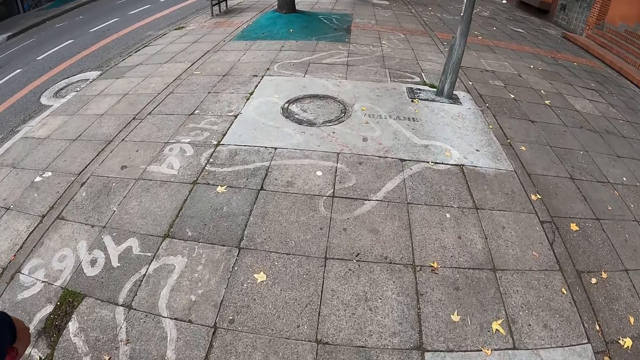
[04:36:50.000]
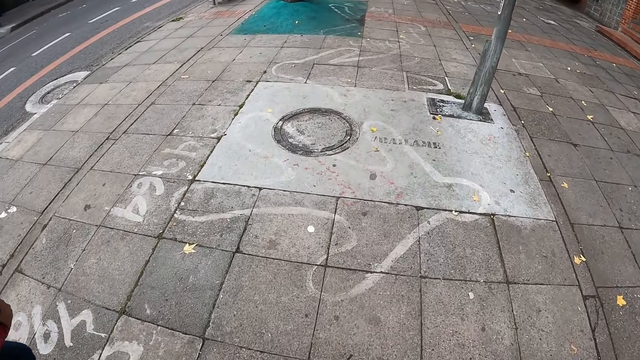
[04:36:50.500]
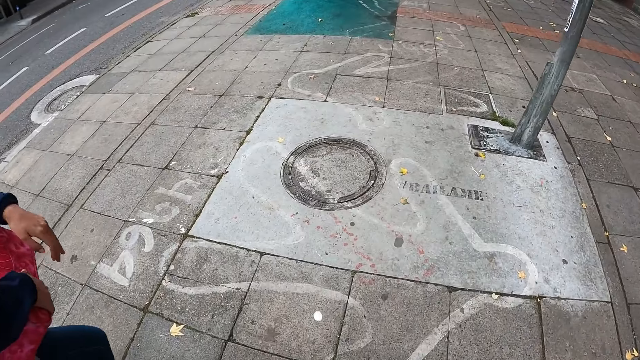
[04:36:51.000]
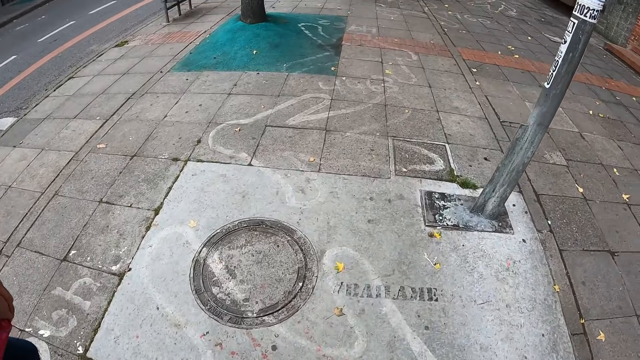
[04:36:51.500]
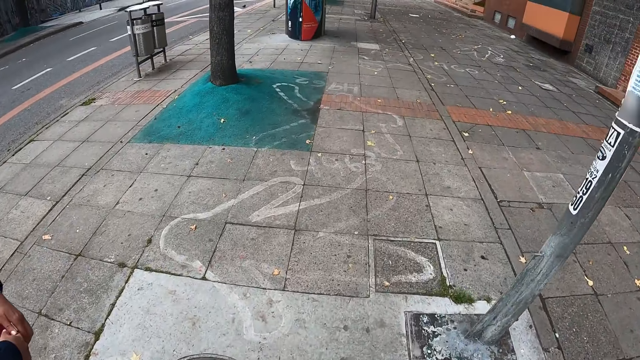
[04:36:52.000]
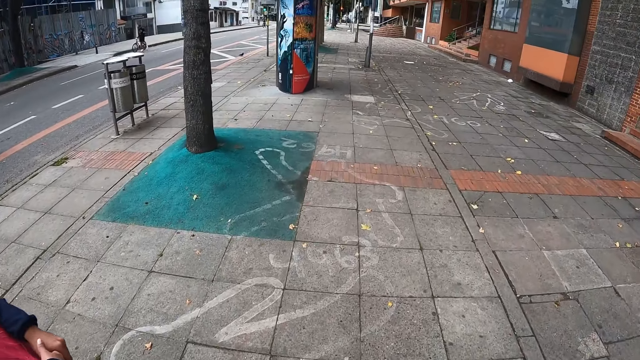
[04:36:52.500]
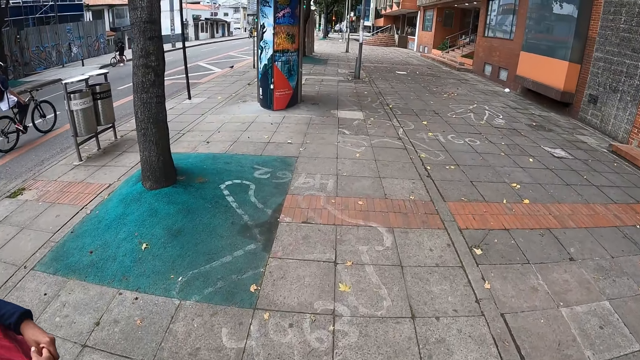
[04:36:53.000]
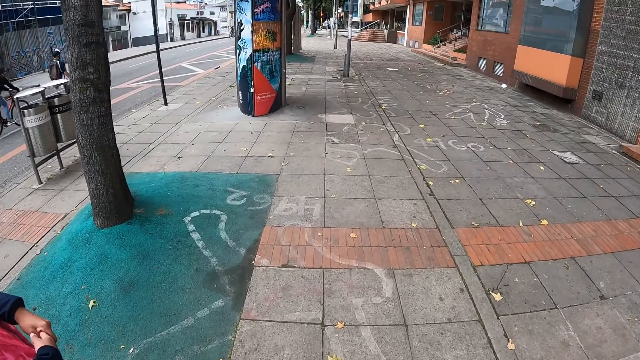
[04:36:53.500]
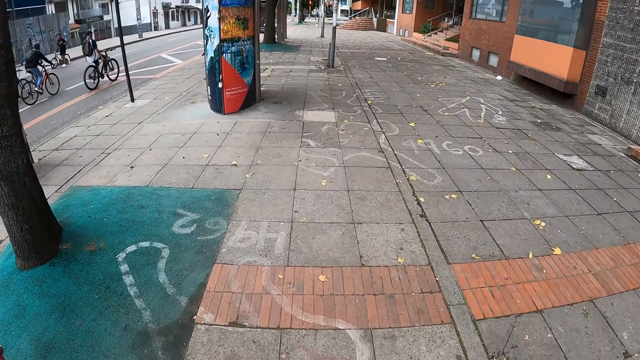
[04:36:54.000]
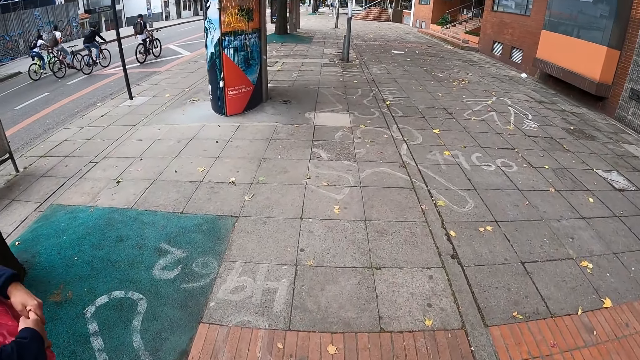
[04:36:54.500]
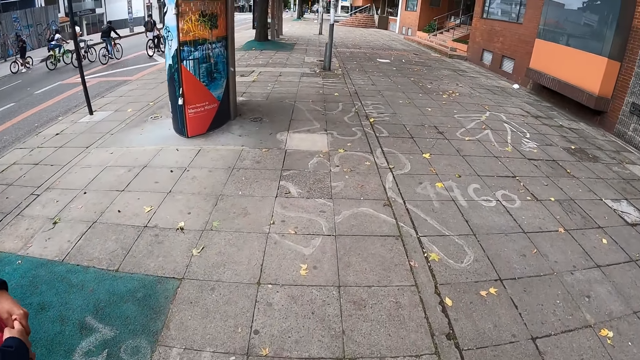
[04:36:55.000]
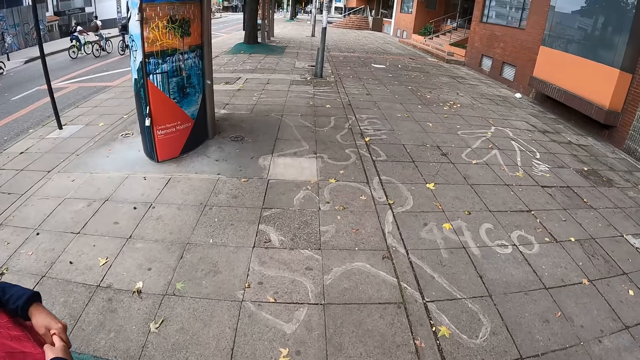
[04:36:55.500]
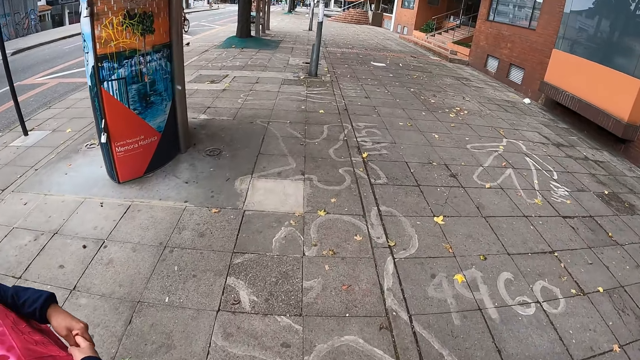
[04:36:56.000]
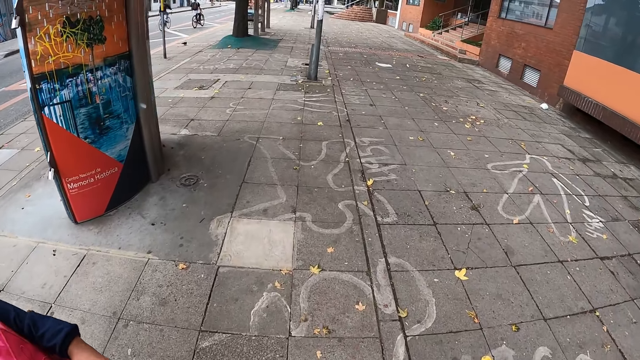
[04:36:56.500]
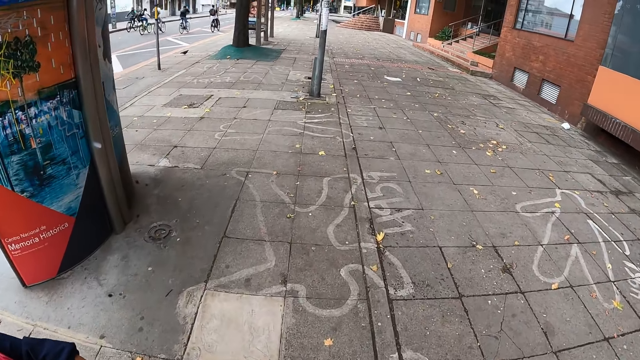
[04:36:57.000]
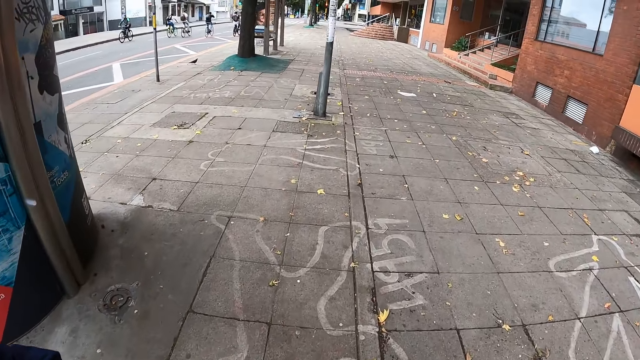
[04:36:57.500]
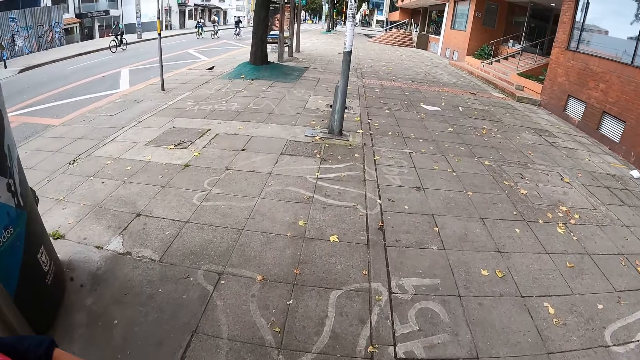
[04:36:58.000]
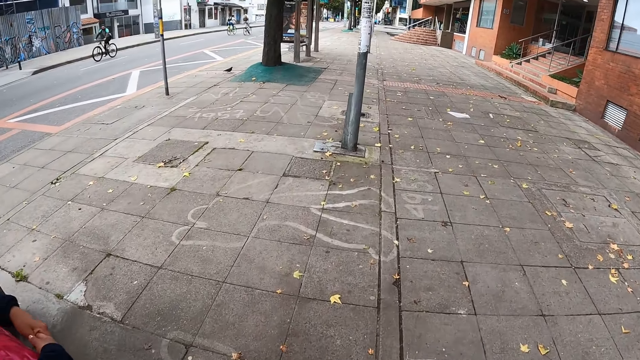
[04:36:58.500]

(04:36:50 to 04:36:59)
Several cyclists ride bicycles past the camera wearer.

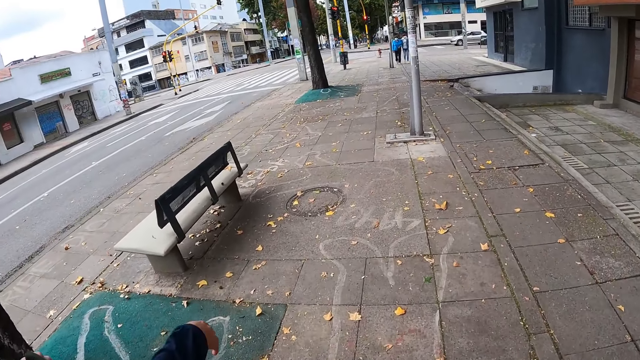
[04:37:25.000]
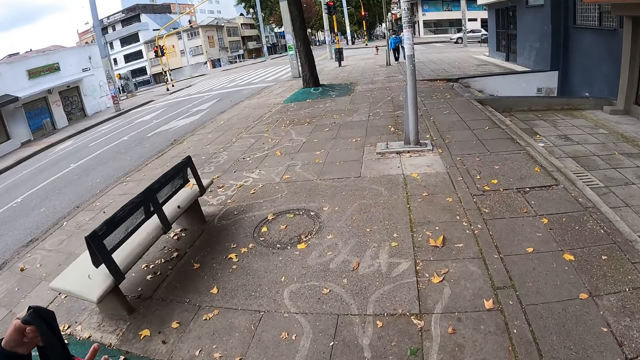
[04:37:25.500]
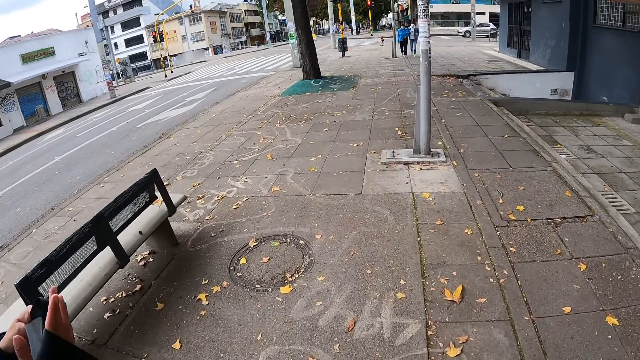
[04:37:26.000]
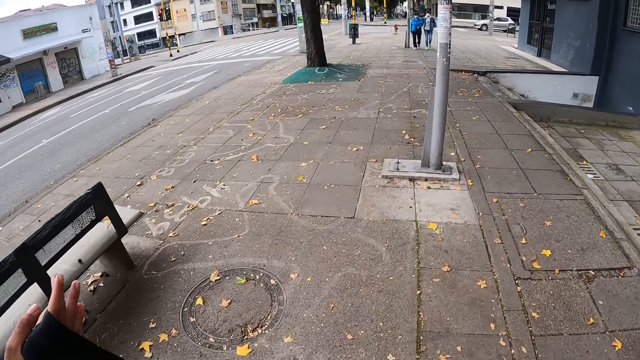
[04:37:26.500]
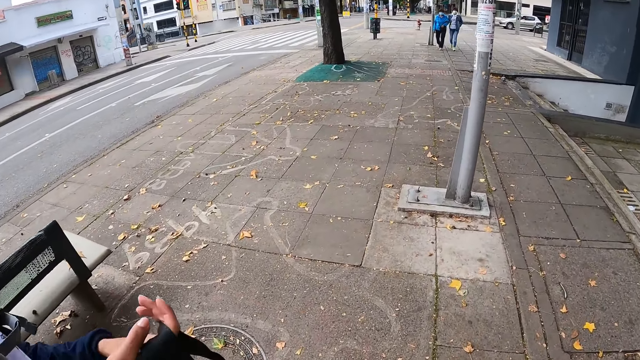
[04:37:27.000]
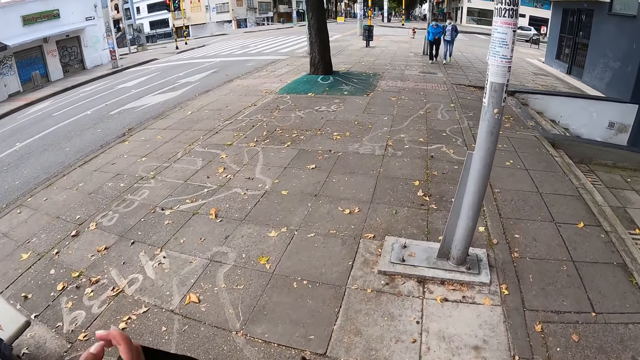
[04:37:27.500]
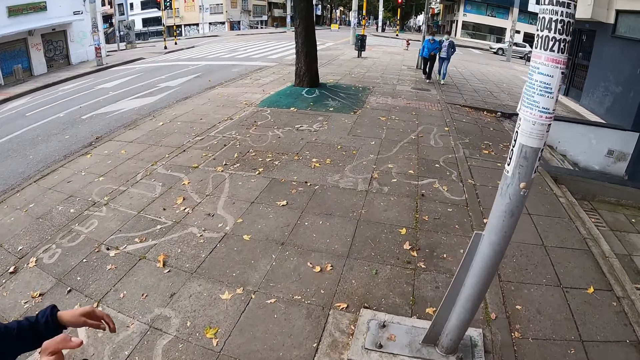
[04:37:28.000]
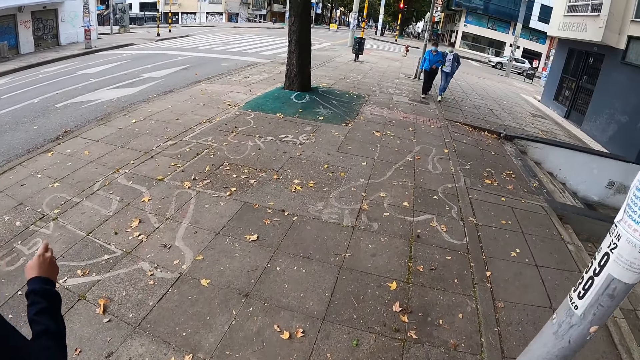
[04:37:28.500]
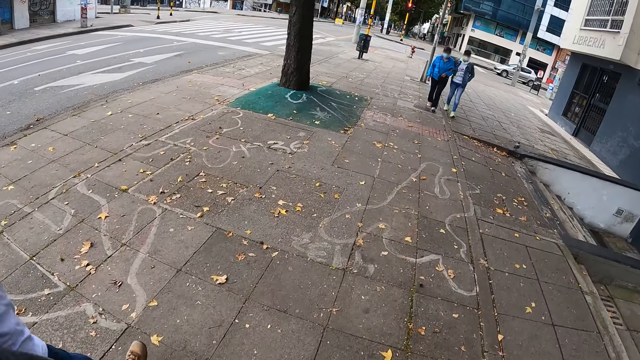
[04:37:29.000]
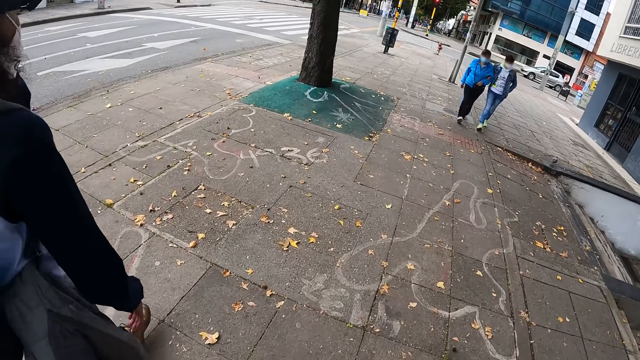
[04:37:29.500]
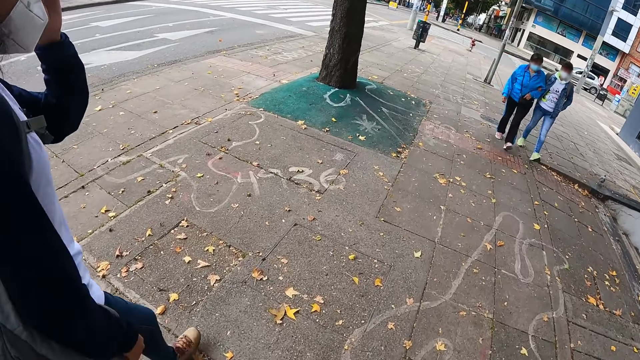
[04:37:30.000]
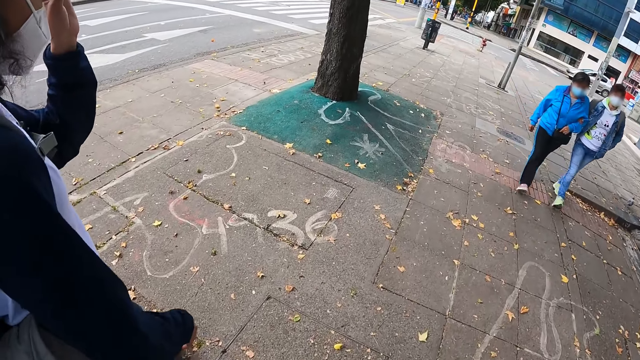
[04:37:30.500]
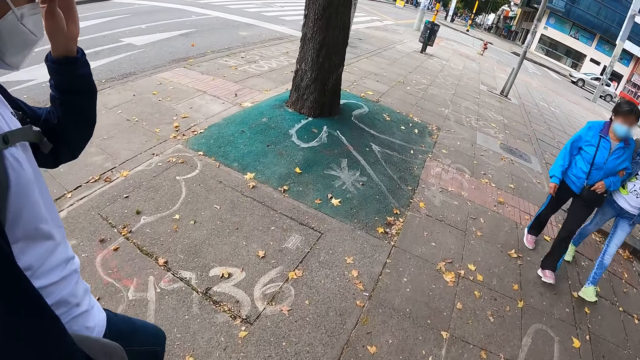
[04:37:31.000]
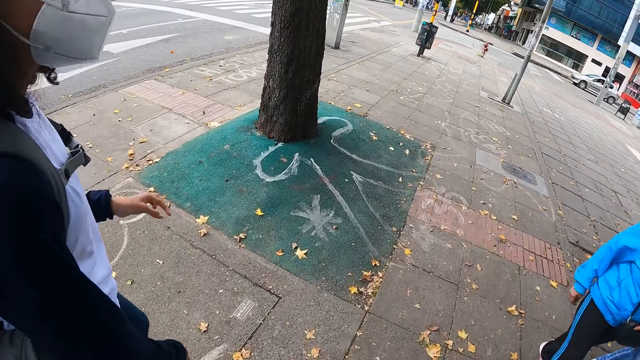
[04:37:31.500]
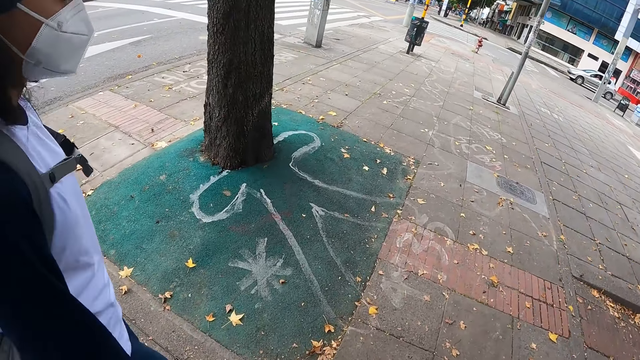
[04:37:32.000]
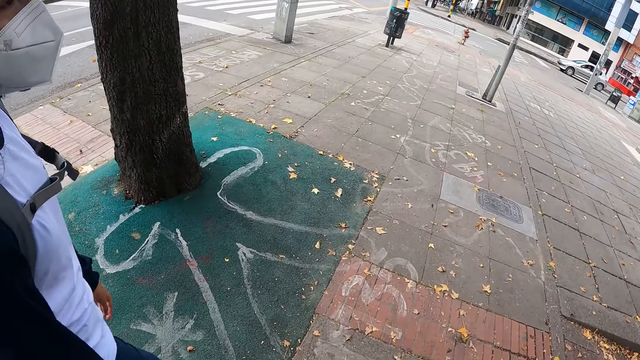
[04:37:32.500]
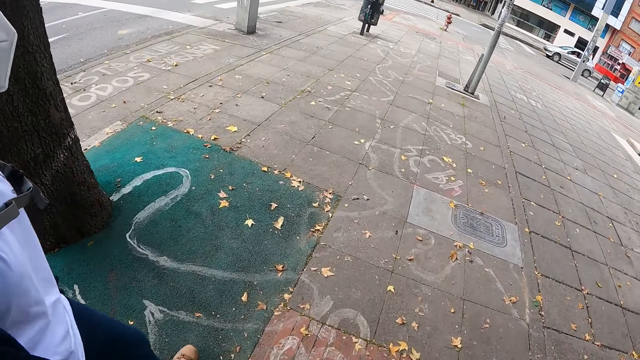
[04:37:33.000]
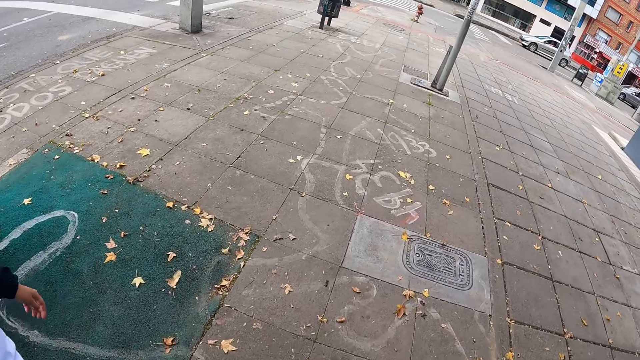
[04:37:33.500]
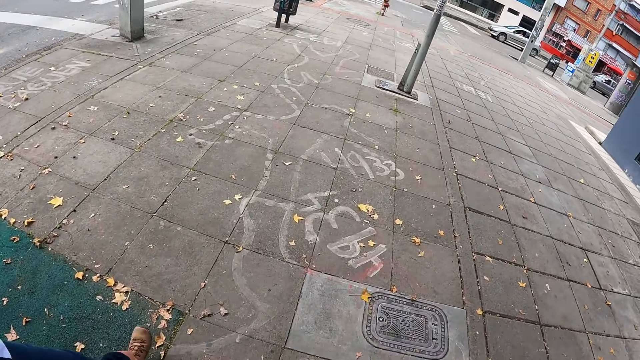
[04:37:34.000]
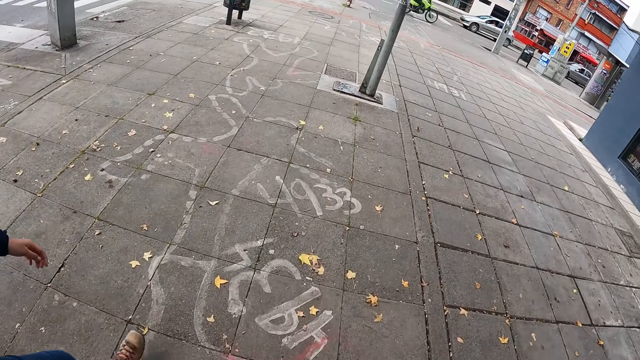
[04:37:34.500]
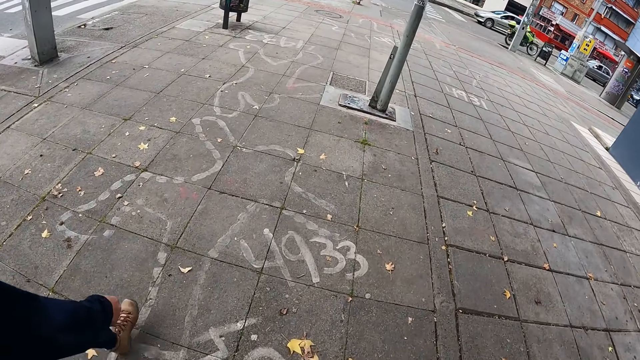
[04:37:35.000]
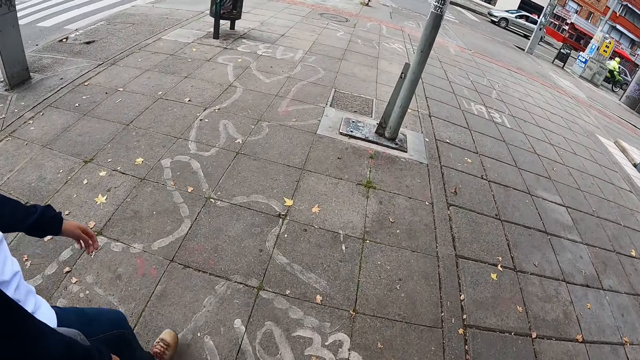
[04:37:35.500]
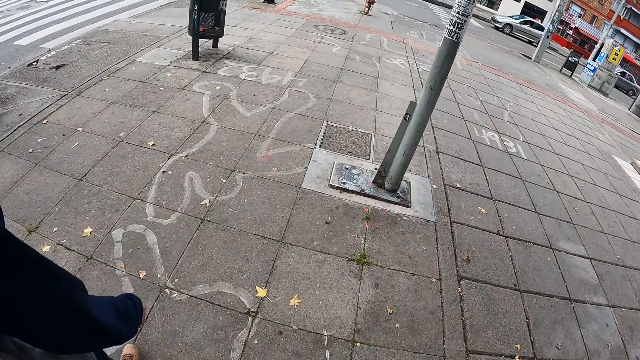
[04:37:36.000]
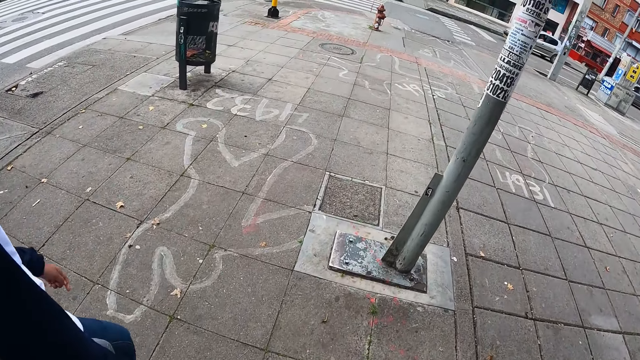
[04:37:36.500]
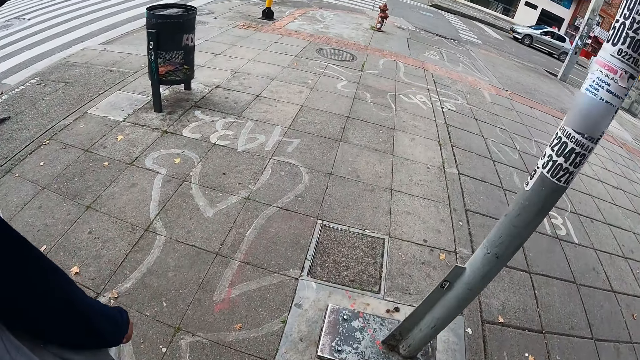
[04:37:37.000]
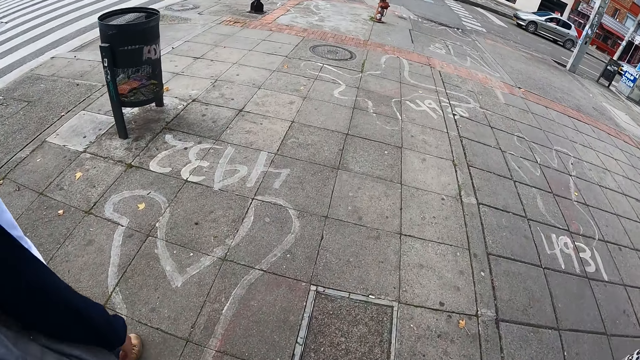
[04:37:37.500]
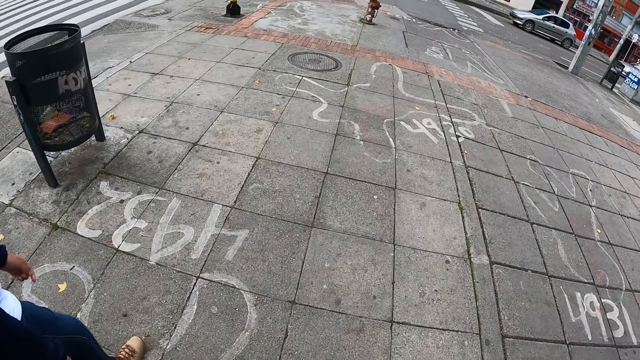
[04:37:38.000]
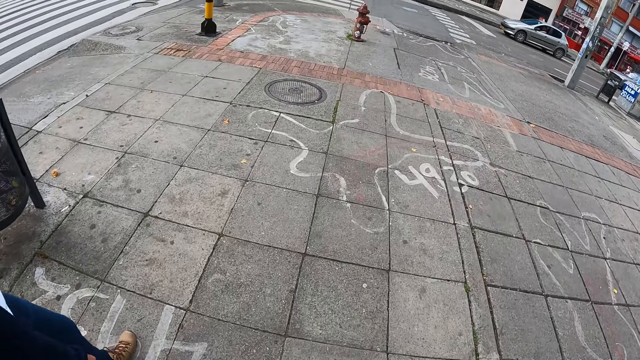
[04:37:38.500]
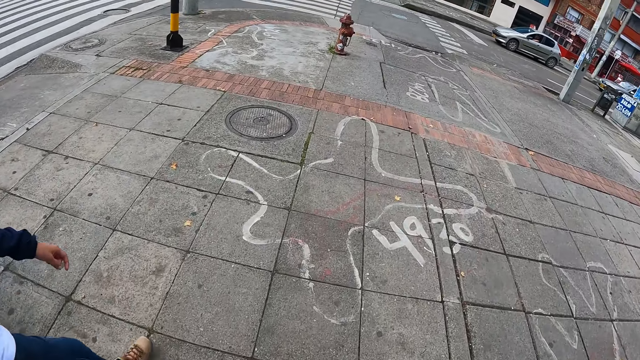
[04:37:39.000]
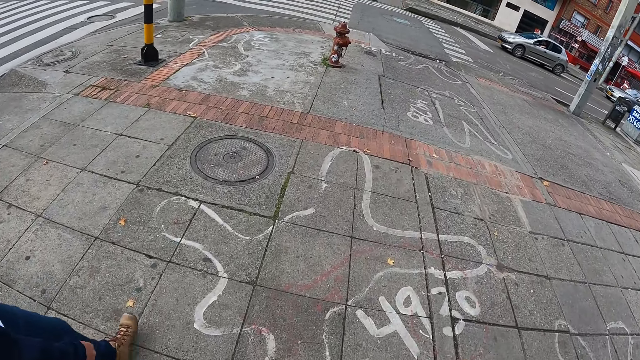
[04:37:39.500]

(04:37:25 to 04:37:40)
A woman shakes hands. The camera wearer walks on the road. The woman walks on the road. Two other women walk past the camera wearer. The first woman adjusts the camera with her left hand. A man rides a motorcycle on the road.
